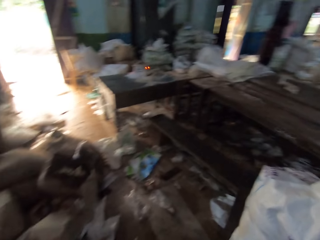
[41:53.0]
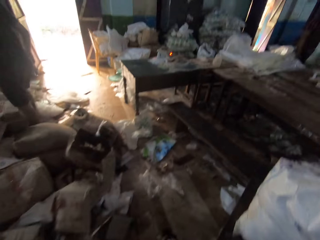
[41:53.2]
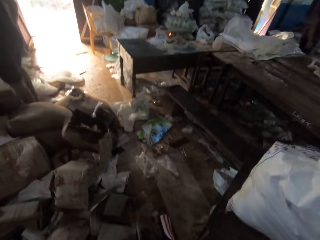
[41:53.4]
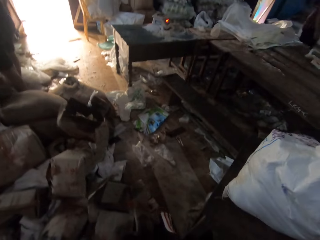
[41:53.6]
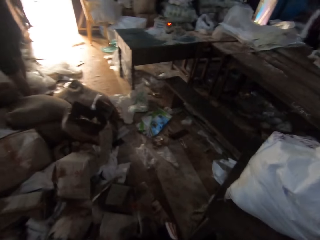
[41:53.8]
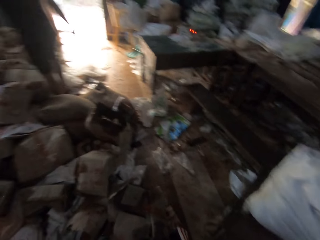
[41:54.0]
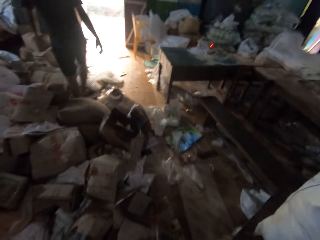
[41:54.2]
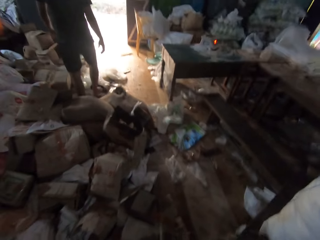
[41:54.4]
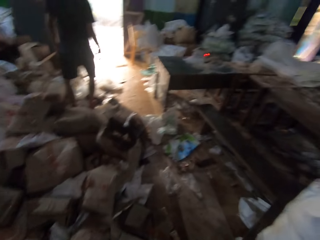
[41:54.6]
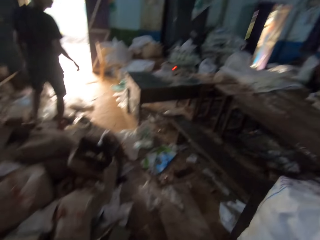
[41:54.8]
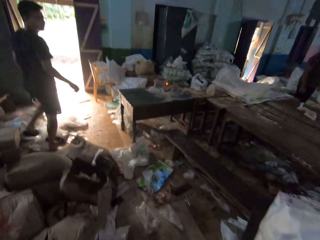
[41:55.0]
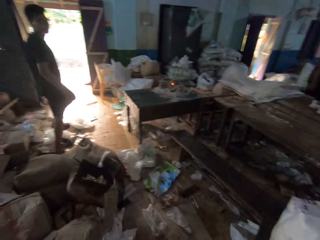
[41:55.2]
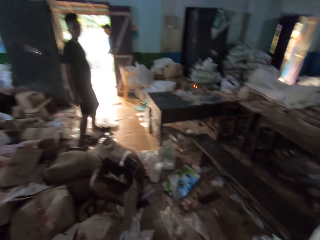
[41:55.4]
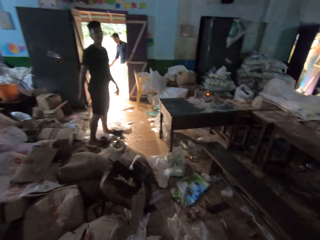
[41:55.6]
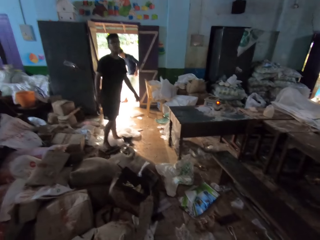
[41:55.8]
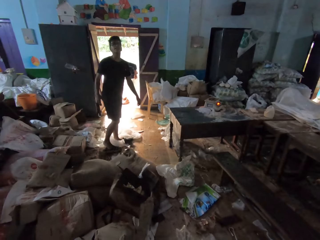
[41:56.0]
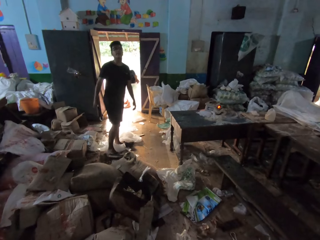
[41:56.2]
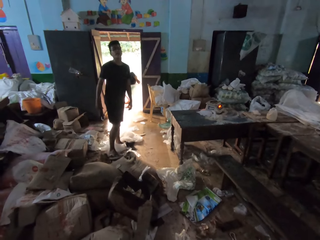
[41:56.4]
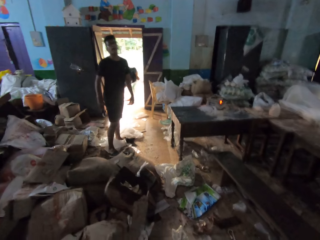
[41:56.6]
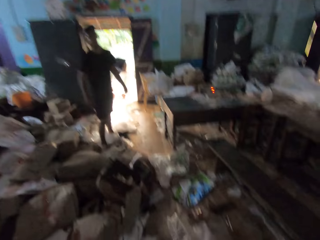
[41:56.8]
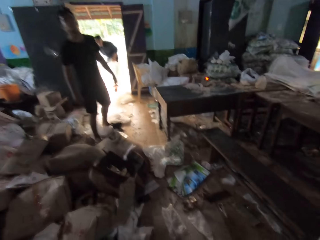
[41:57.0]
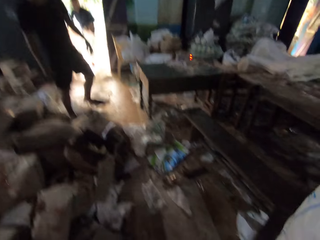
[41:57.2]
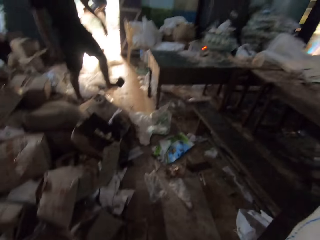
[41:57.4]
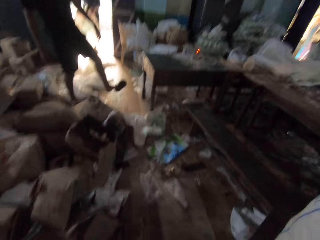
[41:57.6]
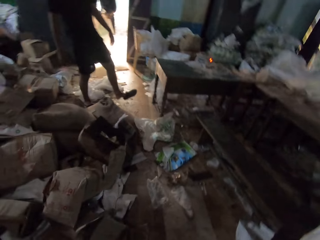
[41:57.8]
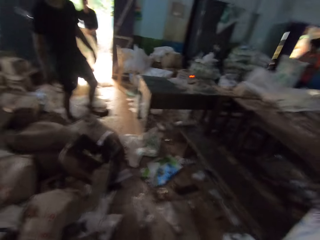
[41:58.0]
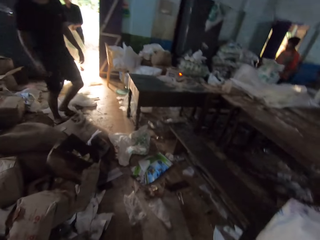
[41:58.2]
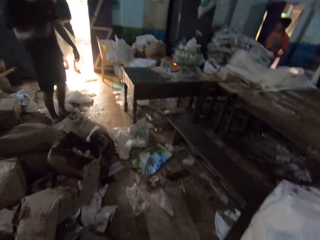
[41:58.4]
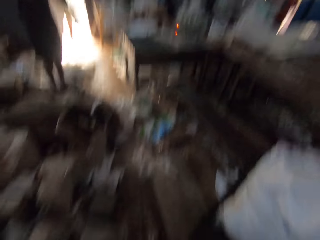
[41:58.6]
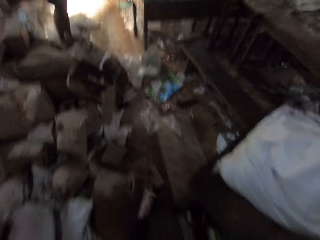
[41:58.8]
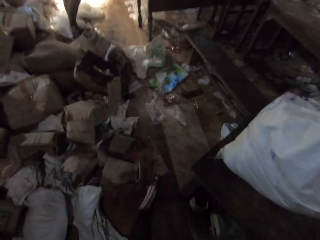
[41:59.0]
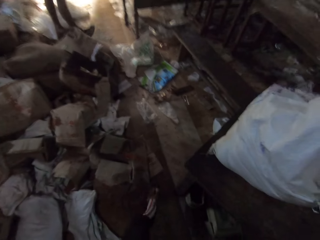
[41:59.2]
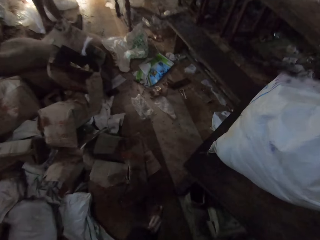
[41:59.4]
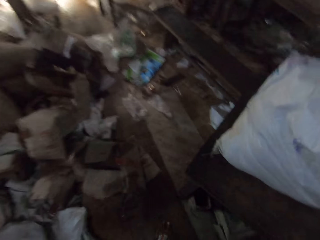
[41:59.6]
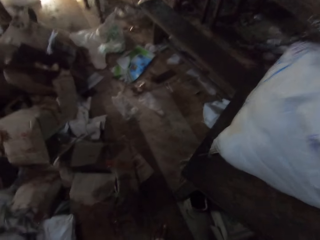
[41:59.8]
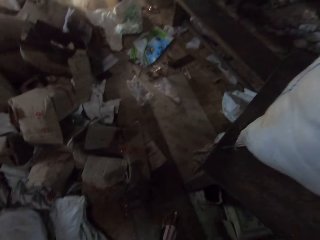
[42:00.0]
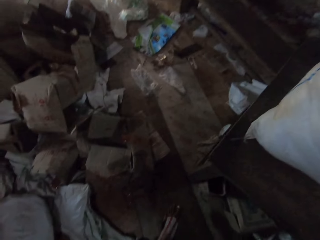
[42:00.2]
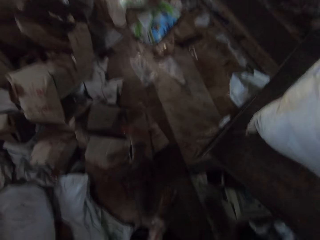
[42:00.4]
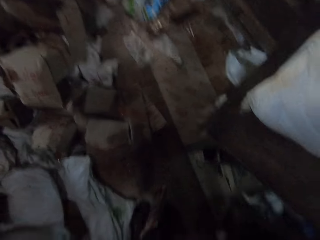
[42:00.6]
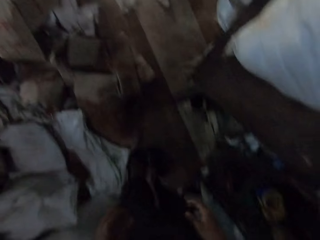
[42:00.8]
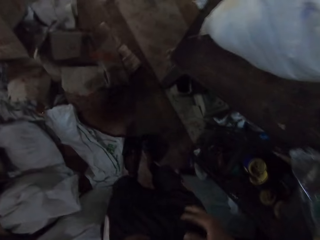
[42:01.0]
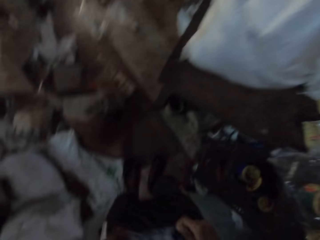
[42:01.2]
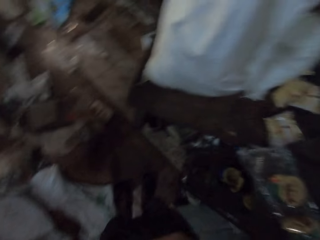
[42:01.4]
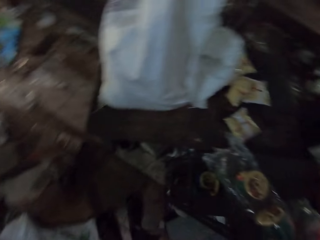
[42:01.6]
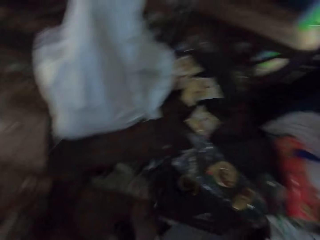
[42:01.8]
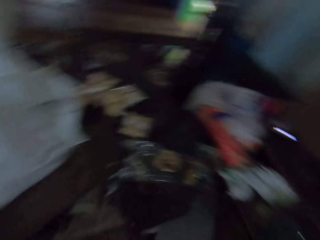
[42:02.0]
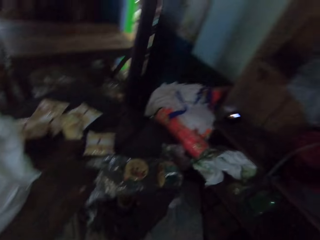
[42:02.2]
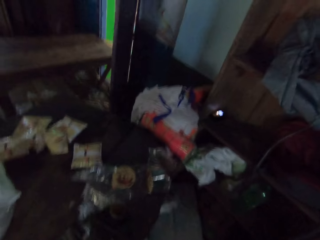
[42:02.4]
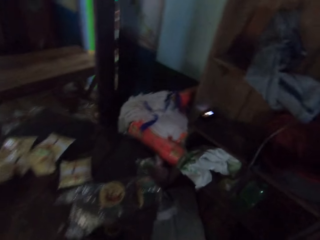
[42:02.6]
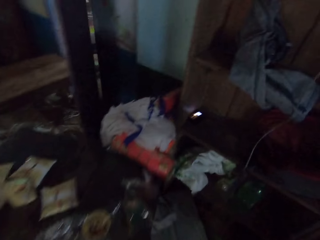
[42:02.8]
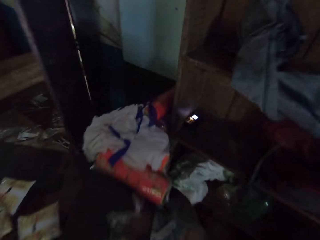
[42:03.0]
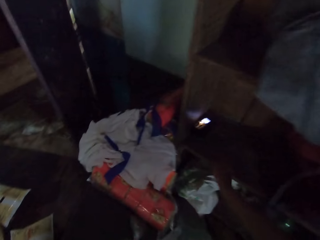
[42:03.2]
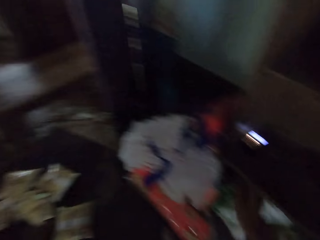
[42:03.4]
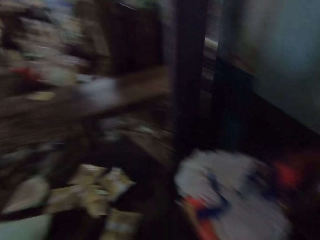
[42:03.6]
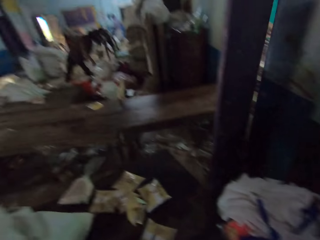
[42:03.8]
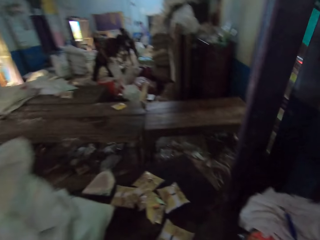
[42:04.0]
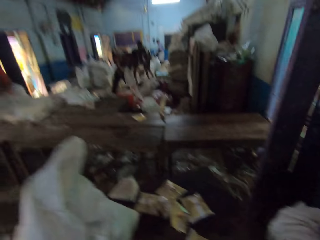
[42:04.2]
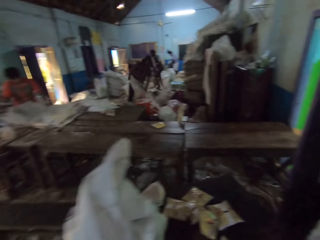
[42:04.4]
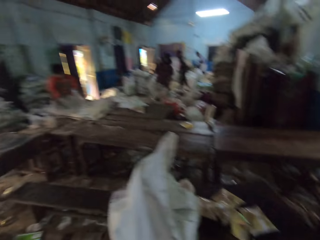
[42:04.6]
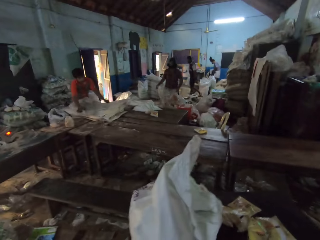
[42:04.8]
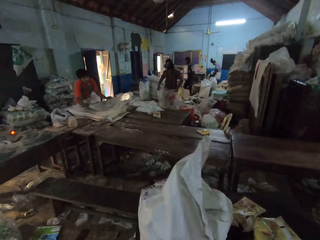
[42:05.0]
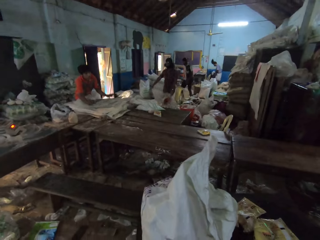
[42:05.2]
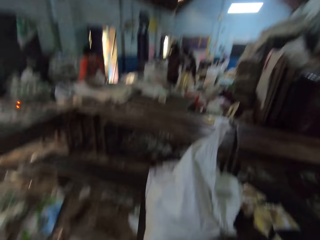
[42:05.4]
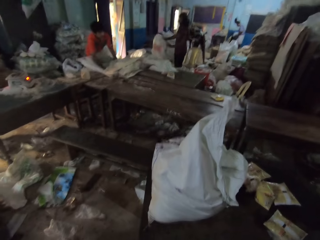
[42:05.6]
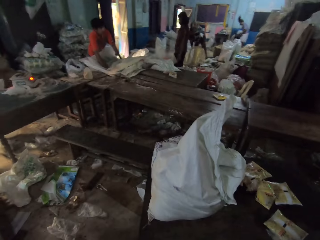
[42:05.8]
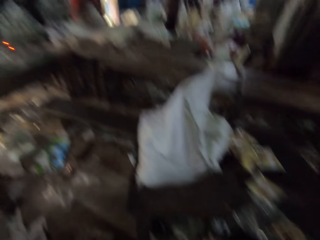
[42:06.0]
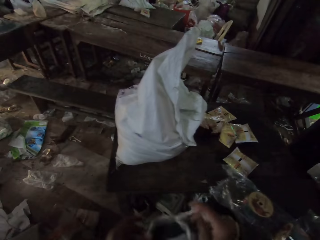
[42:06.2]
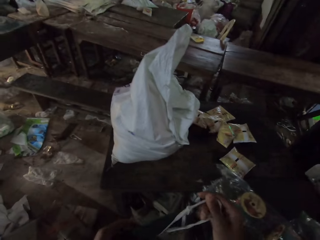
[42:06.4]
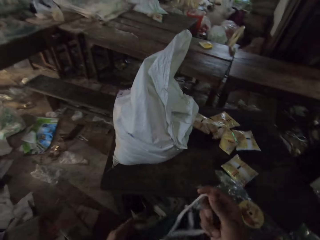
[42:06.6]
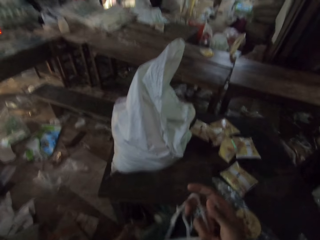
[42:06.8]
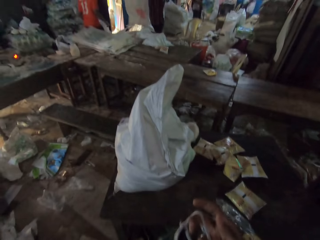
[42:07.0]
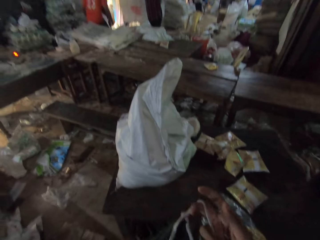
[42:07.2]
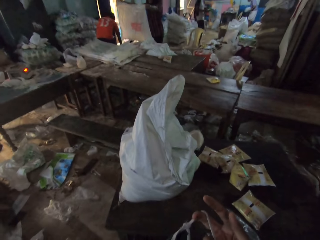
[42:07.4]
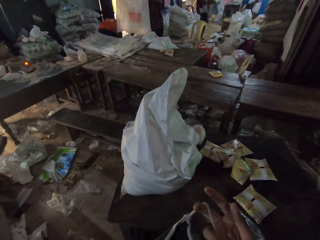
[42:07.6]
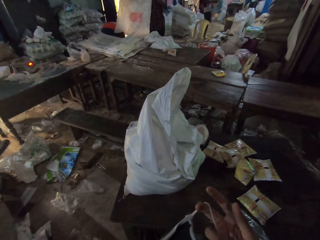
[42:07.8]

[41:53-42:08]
The camera wearer puts on the clothing material in his hands. A man walks into the factory with a sack in his hands. The camera wearer picks up a clothing material on the table with his right hand. Another man arranges the sack on the table with his hands. Another man sorts sacks in the factory with his hands.

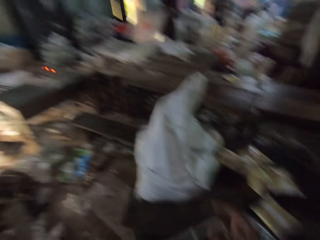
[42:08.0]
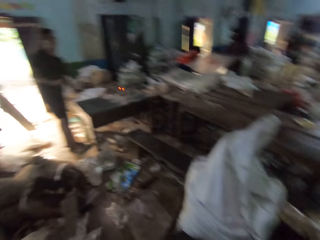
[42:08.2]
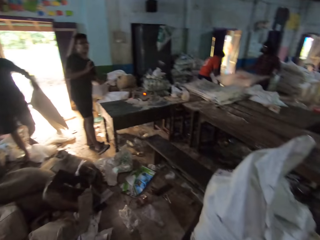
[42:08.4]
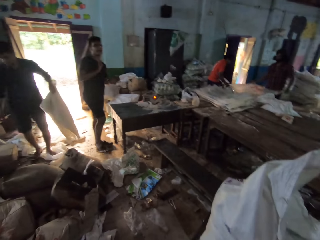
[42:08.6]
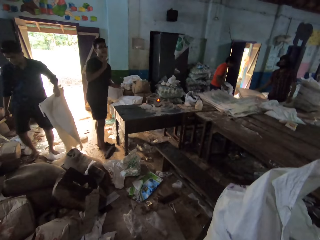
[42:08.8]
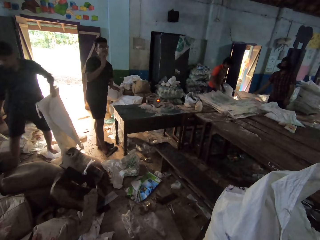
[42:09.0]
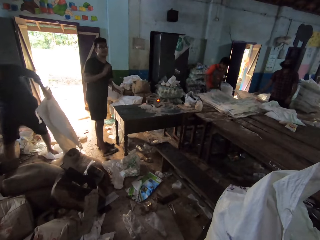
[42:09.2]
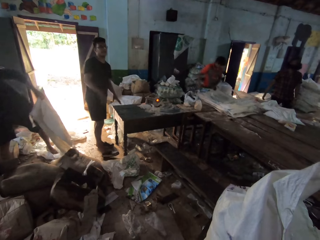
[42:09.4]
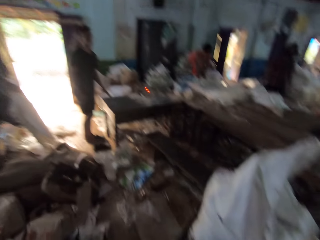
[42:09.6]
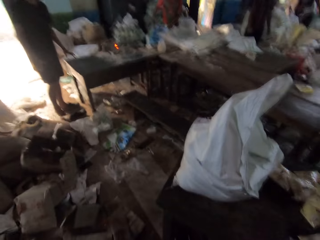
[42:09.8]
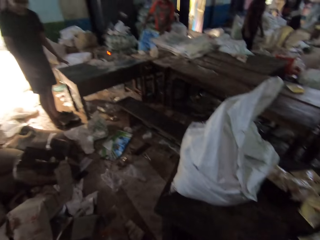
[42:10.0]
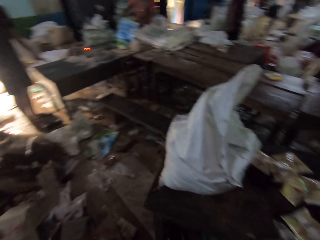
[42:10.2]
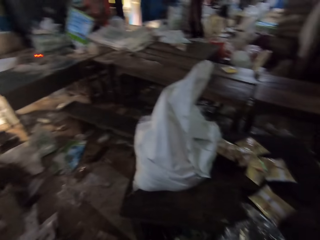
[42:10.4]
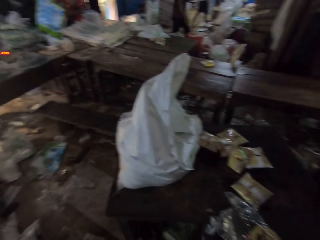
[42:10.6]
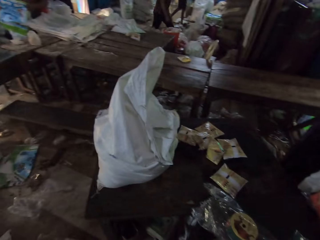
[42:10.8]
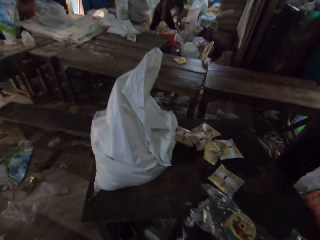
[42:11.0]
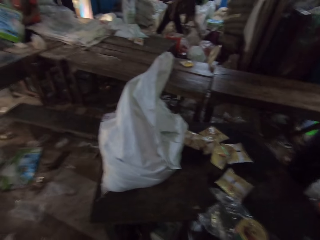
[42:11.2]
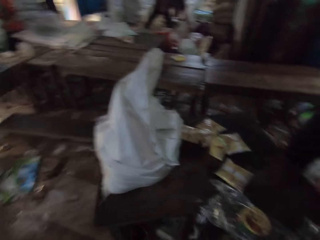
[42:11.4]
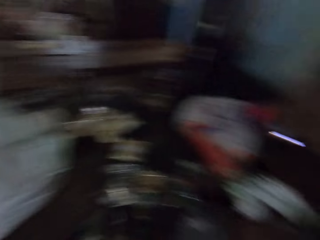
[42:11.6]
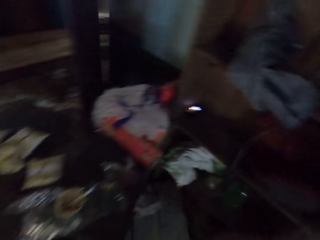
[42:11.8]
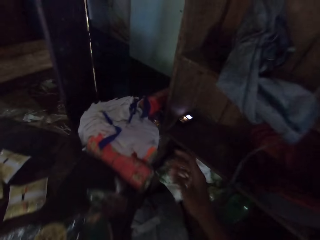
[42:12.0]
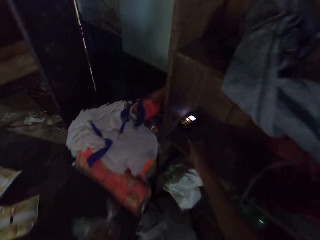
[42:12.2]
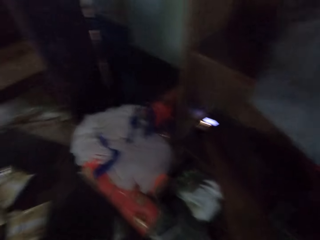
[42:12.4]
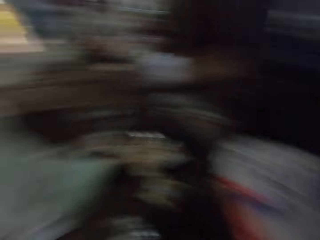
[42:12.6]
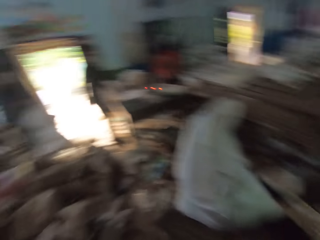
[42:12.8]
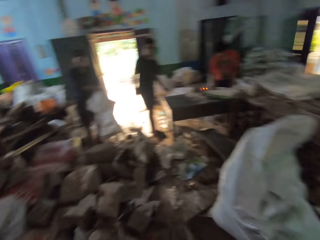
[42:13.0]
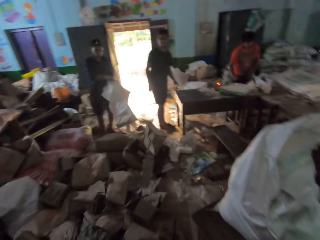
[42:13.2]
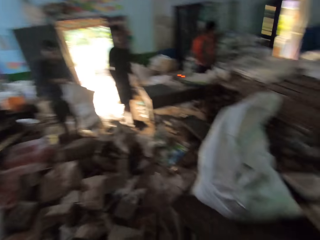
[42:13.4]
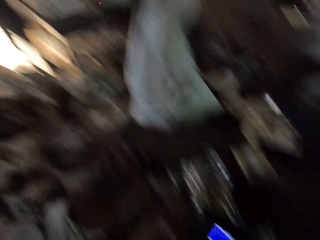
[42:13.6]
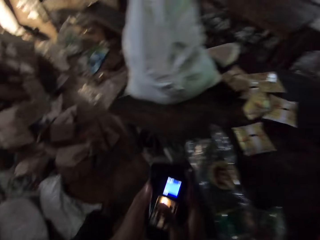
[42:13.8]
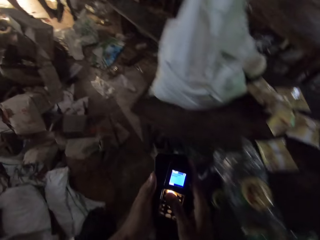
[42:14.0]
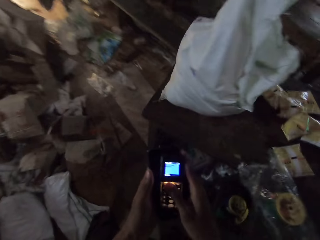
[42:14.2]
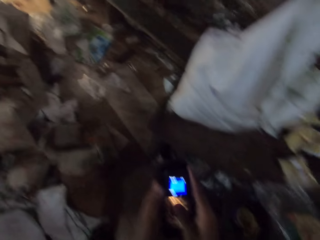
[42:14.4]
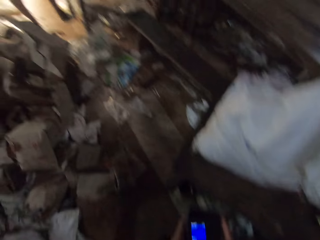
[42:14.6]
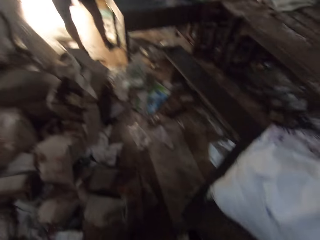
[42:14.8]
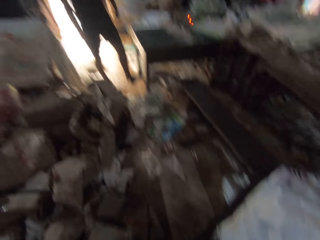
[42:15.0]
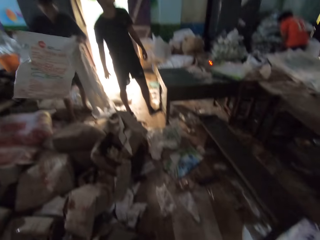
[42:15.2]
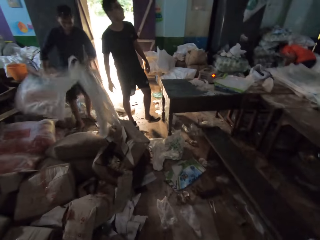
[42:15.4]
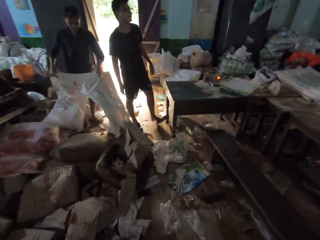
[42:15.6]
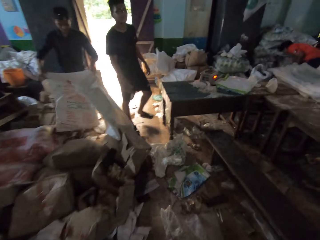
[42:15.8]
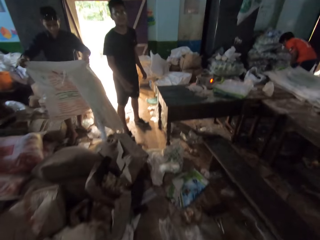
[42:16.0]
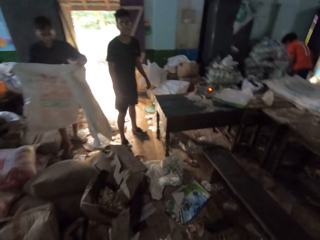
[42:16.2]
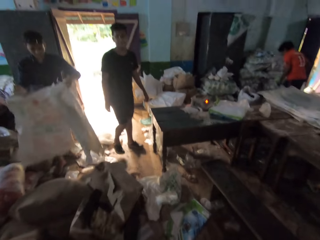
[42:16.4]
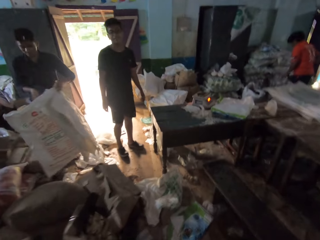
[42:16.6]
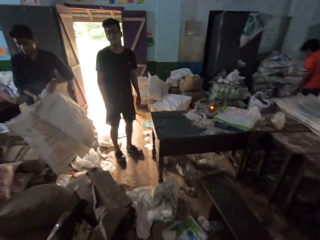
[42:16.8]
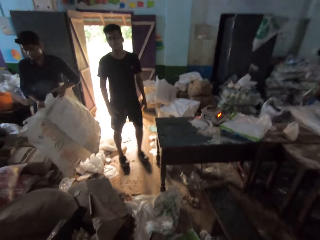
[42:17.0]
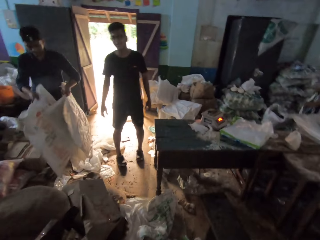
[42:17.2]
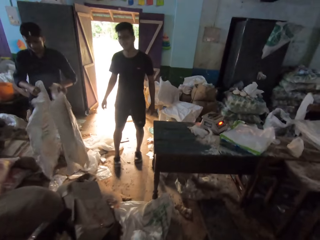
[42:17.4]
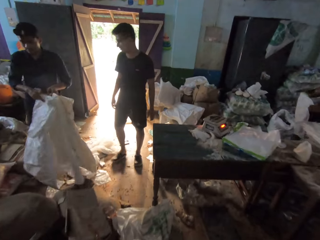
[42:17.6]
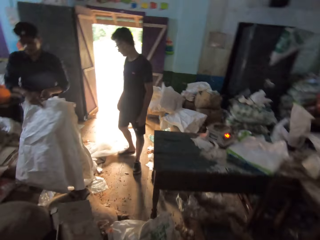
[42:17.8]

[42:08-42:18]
A man spreads the sack in his hands on the table. The camera wearer picks up a phone on the table with his right hand. He holds the phone. He presses the phone in his hands. Another man sorts sacks in his hands. The camera wearer moves around the warehouse.
